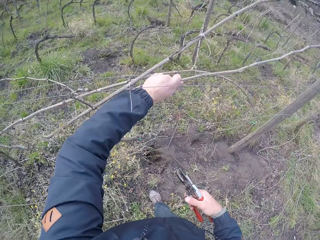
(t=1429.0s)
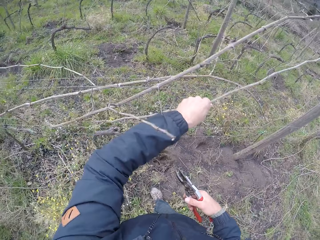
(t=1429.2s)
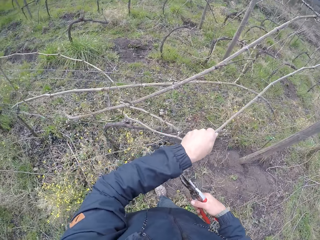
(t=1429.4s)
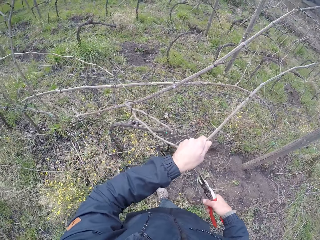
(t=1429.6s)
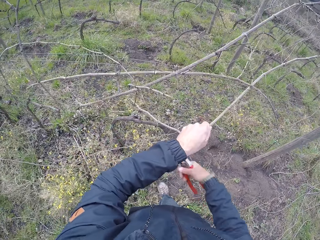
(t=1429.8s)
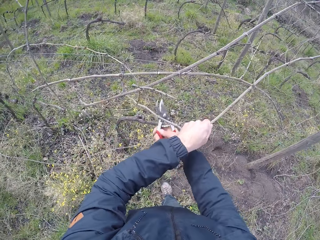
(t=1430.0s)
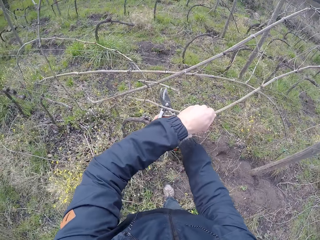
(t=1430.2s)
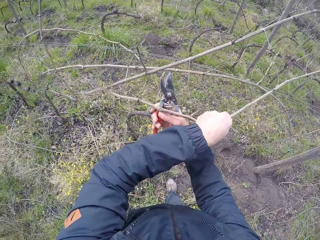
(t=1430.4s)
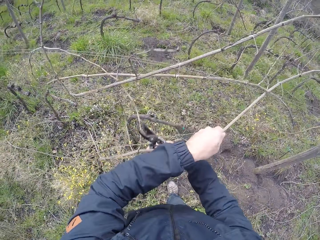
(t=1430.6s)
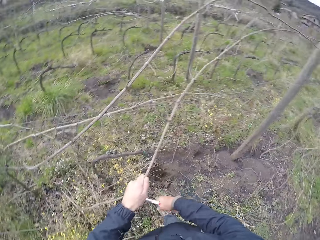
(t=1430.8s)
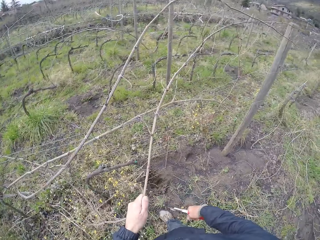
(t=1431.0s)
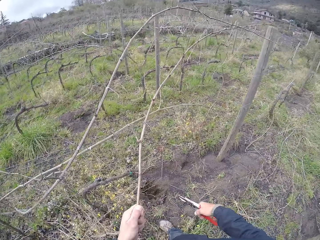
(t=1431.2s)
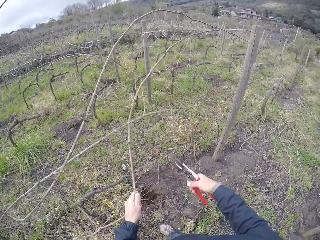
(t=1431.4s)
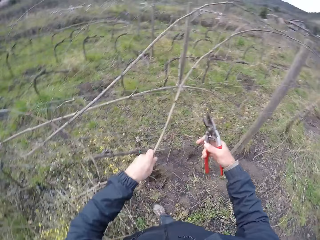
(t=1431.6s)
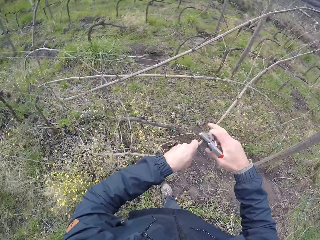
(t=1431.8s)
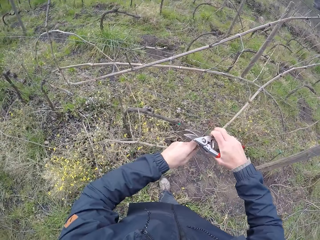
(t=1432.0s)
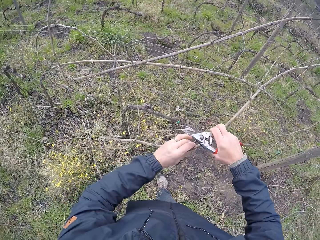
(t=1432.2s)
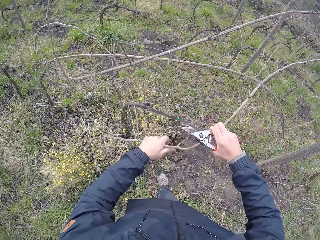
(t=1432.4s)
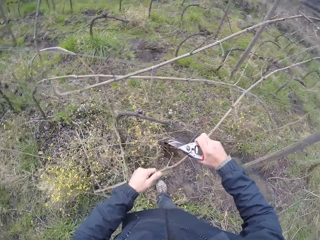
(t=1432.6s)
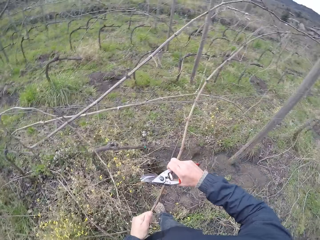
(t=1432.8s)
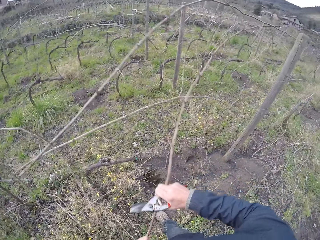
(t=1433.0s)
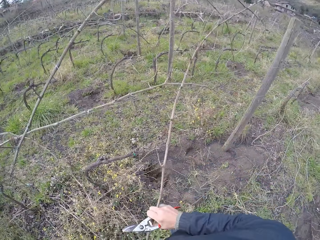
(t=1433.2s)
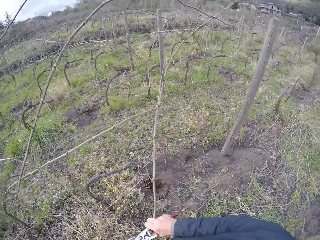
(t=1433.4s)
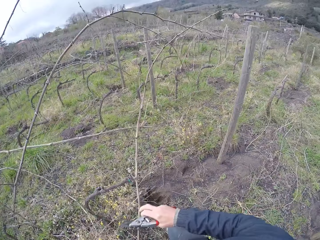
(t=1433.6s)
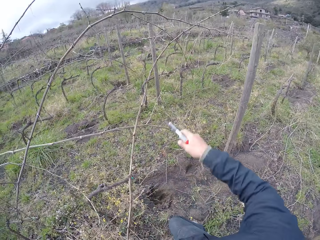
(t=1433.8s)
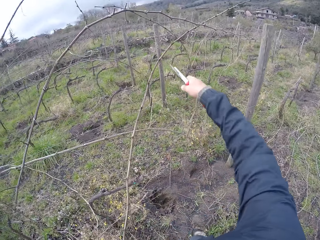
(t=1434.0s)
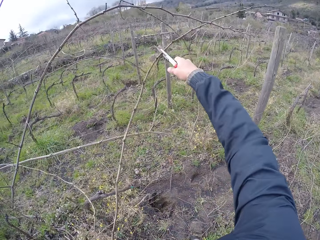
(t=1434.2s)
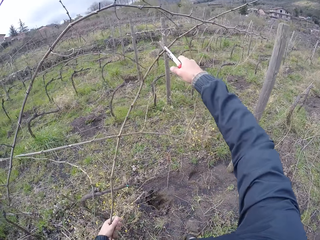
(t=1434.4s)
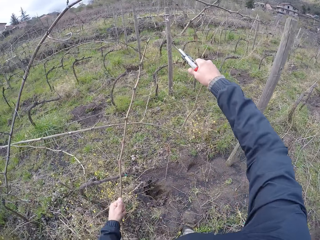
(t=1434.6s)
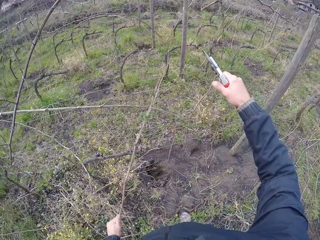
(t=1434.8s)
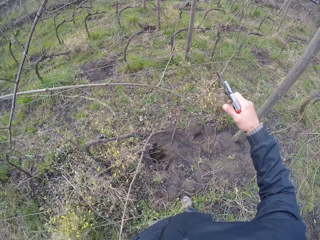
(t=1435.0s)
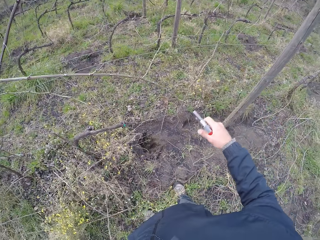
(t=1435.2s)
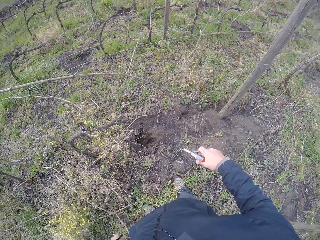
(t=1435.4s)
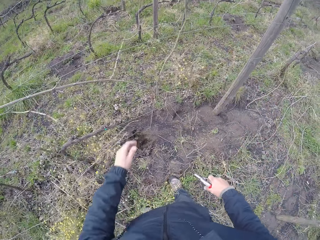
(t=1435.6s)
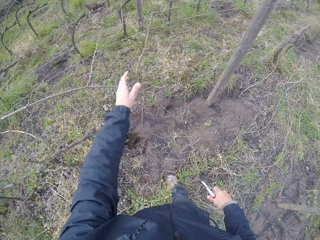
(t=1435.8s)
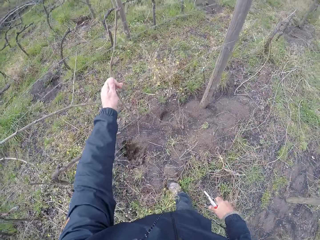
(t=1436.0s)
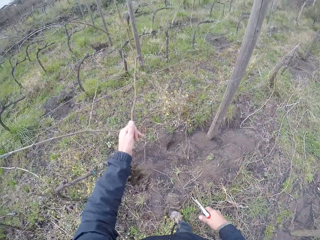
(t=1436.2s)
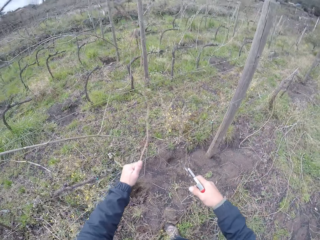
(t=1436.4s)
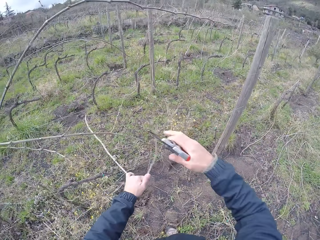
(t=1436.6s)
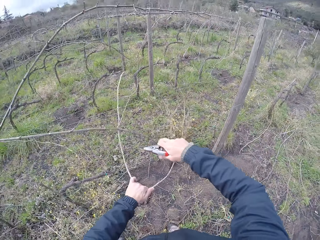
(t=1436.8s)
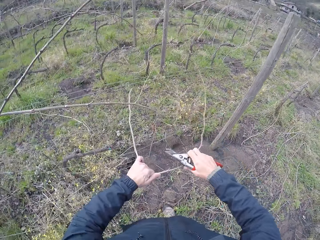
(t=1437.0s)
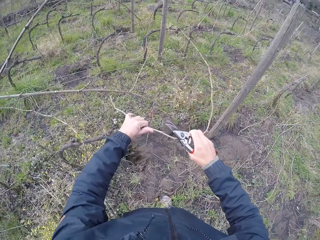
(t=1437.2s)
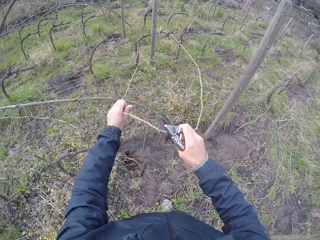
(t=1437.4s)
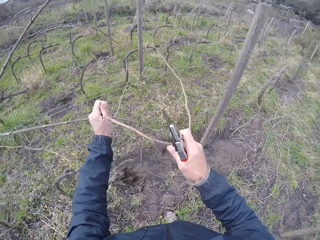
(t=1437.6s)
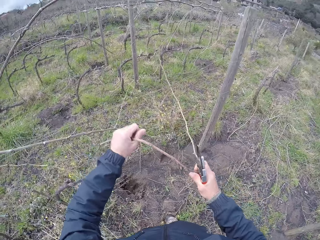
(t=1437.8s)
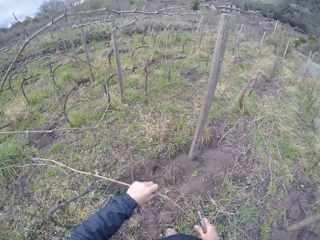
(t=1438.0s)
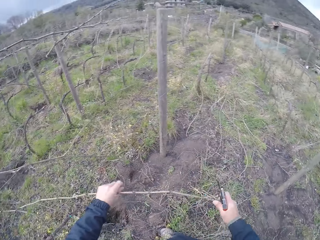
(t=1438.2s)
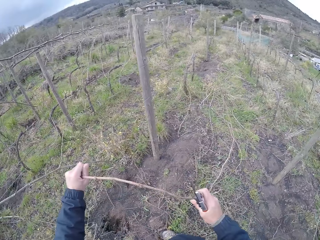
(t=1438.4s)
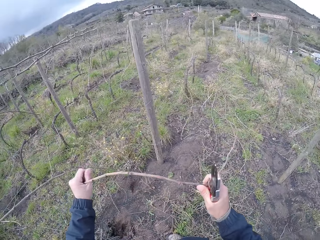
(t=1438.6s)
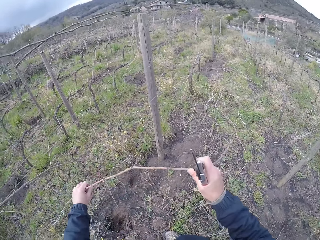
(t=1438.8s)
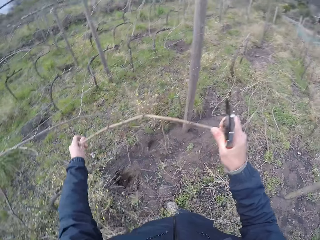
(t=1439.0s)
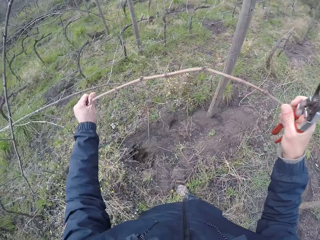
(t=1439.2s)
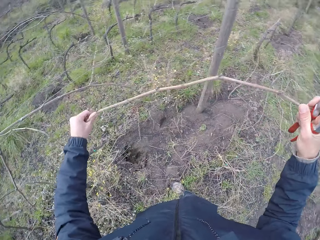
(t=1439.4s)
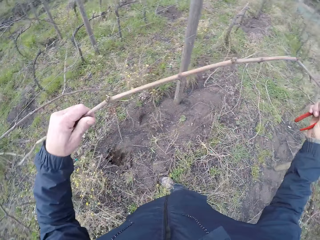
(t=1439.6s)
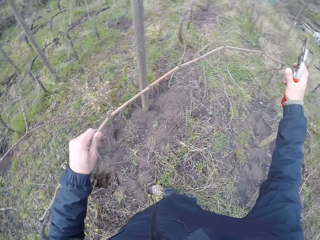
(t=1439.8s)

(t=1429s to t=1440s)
The camera wearer cuts a stick from the barb wire with the side cutter in his right hand. He pulls the stick from the barb wire with both hands. He cuts the stick on the barb wire with the side cutter in his right hand. He drops the stick on the ground with his left hand. He pulls a stick from the barb wire with his left hand. He pulls the stick from the barb wire with both hands.

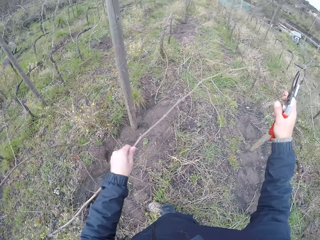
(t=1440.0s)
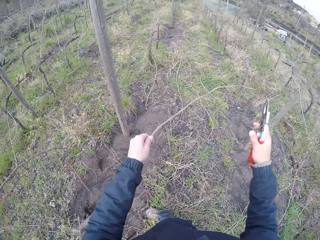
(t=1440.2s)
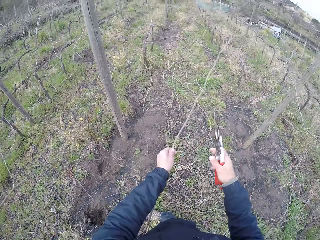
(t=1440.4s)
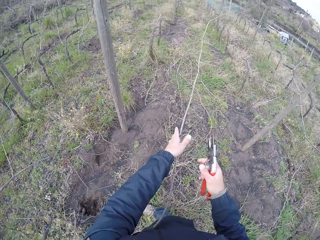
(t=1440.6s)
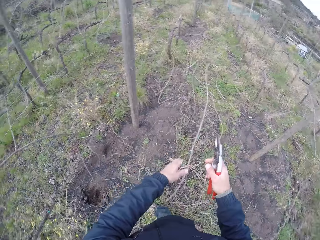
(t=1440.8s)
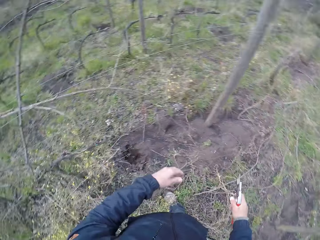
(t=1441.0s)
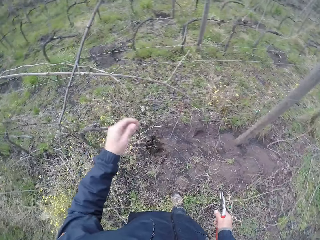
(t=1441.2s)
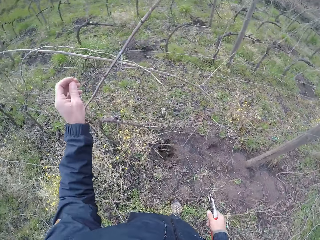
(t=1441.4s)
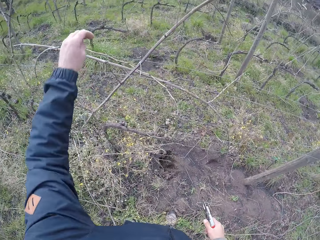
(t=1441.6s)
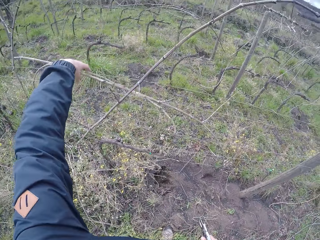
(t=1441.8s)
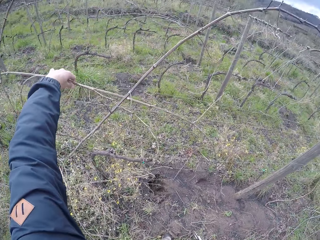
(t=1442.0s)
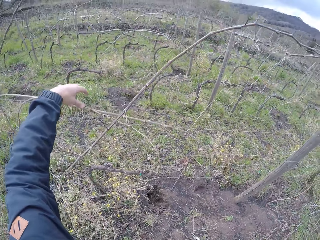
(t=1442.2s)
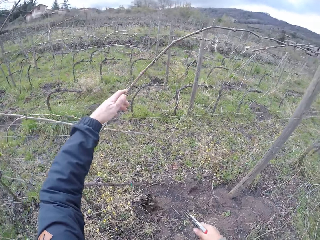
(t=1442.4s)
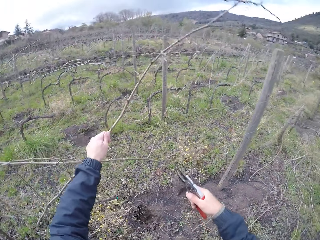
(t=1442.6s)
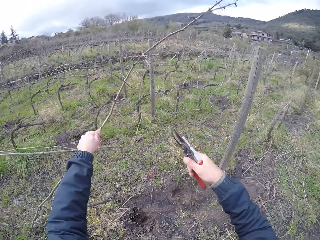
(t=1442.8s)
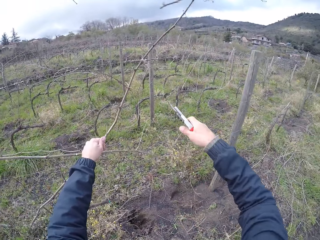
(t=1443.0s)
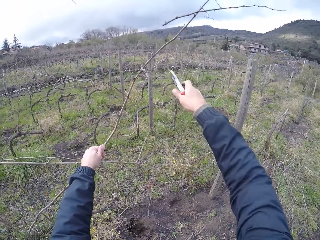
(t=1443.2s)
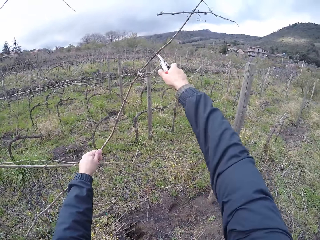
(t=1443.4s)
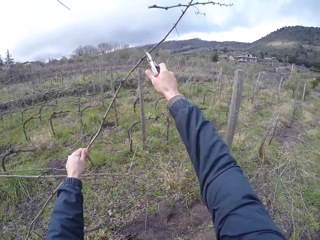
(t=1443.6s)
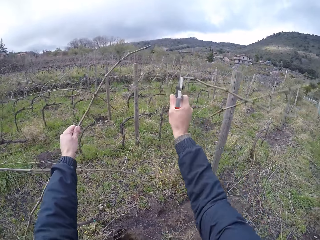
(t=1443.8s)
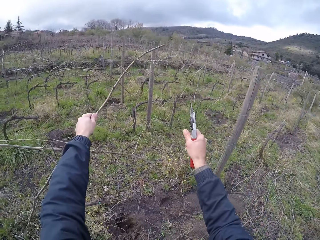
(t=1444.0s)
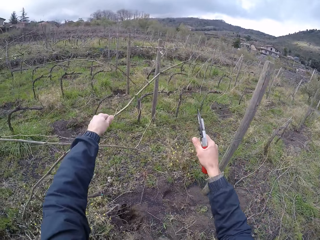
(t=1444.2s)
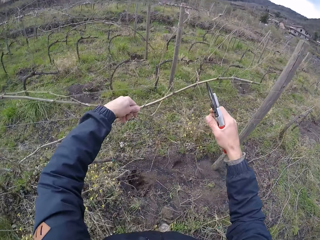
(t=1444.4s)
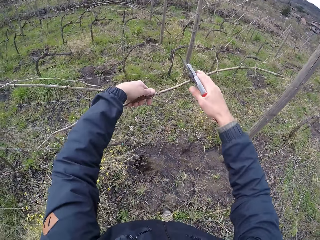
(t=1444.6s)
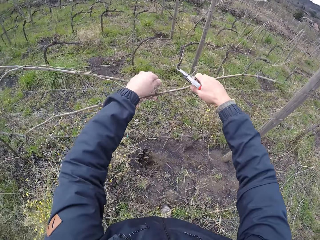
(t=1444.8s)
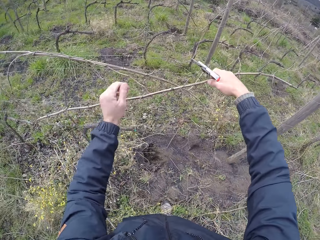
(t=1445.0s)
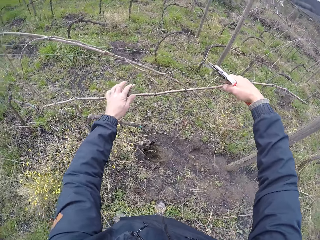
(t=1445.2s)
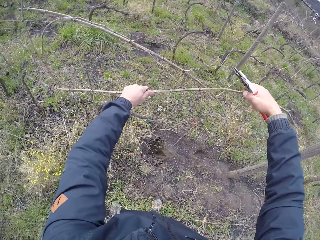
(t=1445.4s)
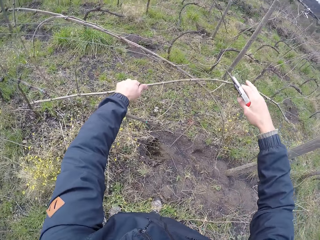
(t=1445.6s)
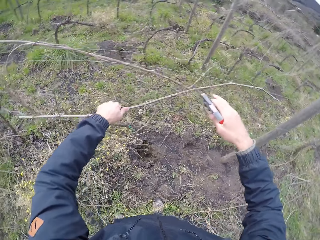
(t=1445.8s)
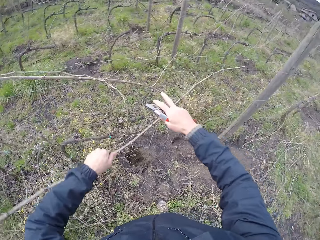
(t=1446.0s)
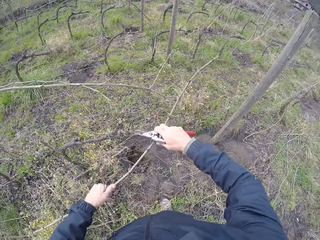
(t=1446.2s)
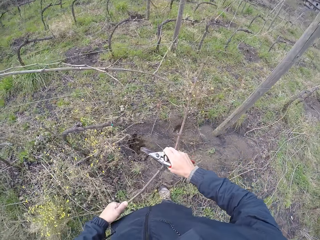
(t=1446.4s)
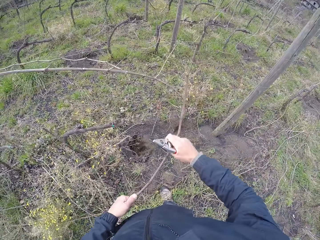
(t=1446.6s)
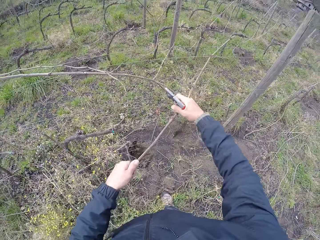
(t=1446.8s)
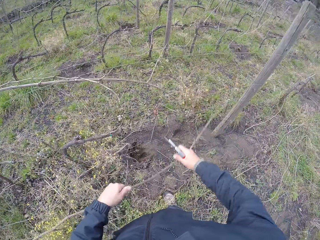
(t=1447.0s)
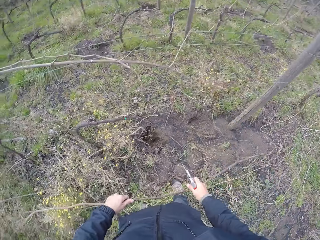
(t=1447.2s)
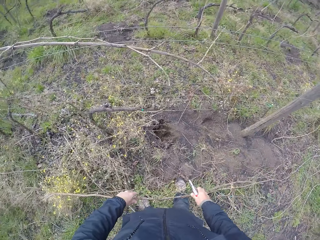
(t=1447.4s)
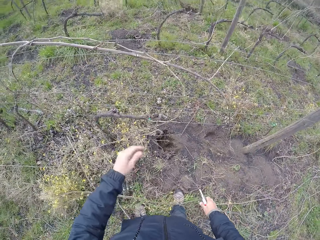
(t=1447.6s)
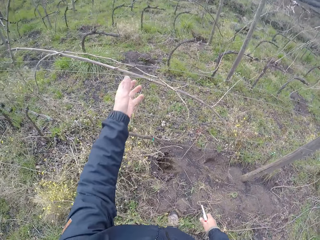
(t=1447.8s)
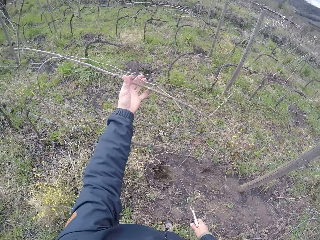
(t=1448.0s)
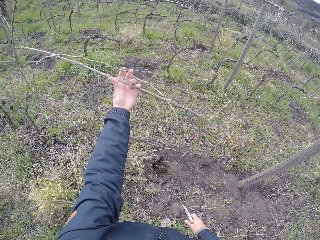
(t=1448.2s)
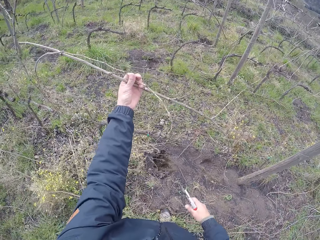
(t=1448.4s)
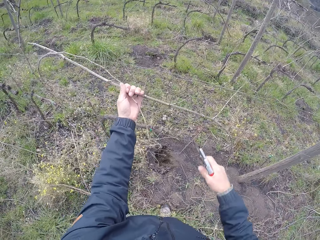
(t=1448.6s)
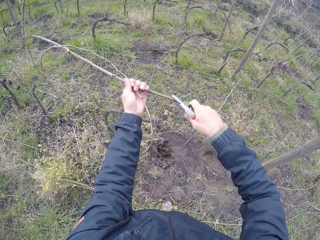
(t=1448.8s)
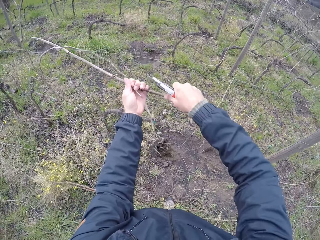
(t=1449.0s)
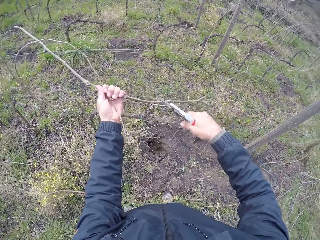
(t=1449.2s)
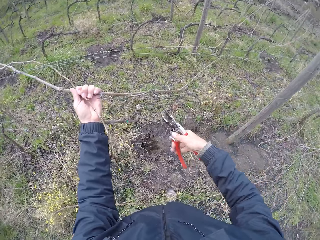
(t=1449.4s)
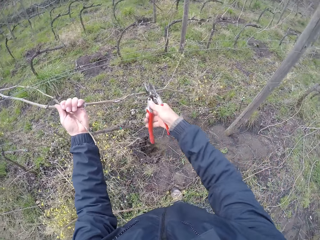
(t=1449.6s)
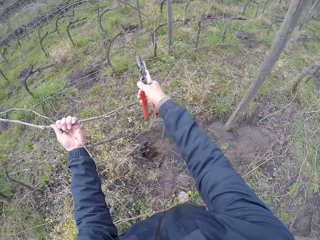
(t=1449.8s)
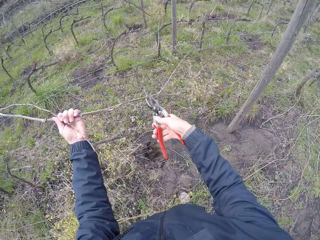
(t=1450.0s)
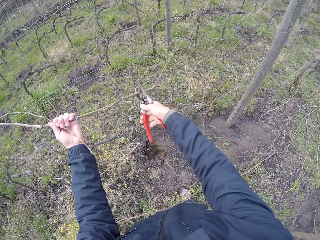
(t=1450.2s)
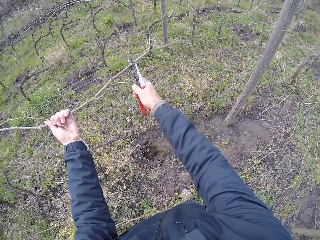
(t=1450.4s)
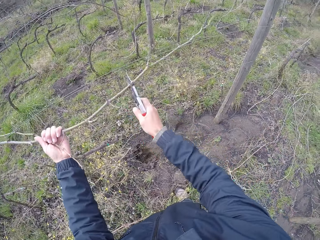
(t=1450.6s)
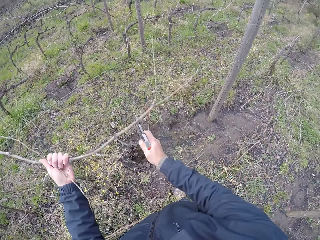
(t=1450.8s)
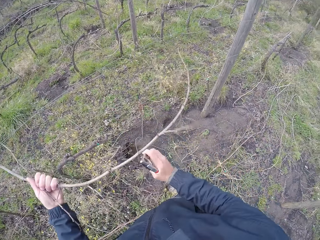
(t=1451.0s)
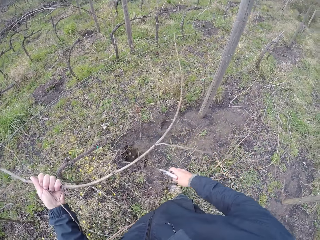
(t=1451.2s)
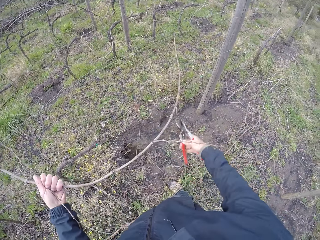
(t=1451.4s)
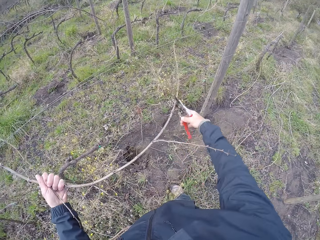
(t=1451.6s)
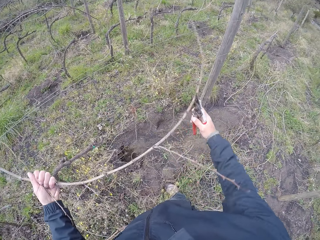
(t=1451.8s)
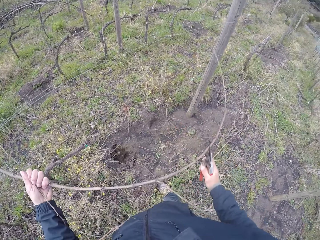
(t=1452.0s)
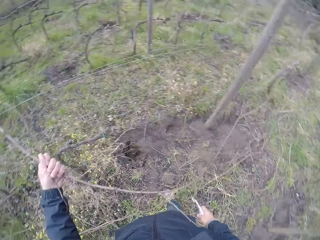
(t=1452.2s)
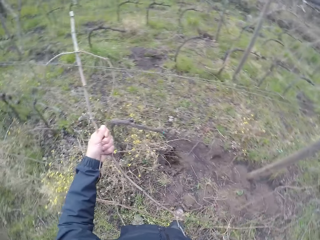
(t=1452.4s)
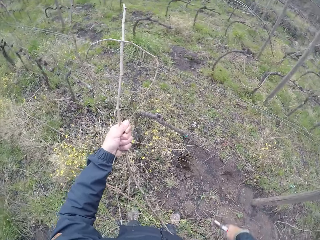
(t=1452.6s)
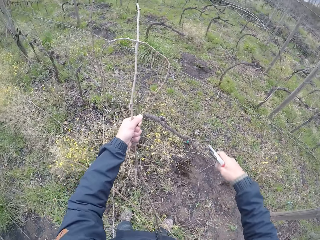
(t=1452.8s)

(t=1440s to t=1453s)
The camera wearer drops the stick on the ground with his left hand. He places his left hand on a stick on the barb wire. He holds a stick on the barb wire with his left hand. He cuts the stick on the barb wire with the side cutter in his right hand. He holds the stick on the barb wire with both hands. He pulls the stick from the barb wire with both hands. He drops the stick on the ground with both hands. He pulls a stick from the barb wire with his left hand. He cuts a barb wire from the stick with the side cutter in his right hand. He pulls the stick from the barb wire with the side cutter in his right hand.
